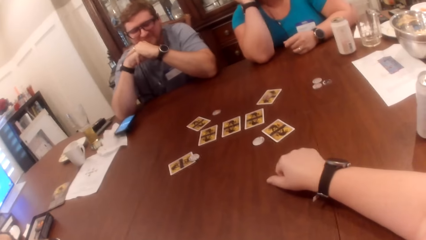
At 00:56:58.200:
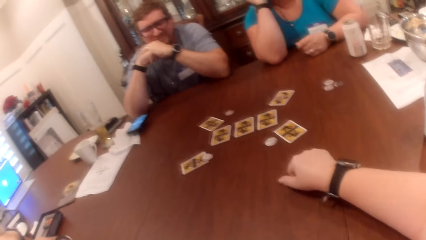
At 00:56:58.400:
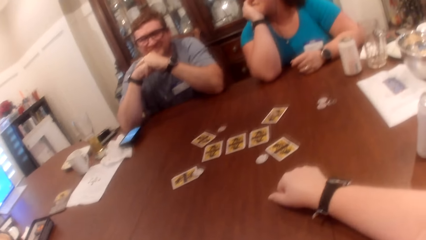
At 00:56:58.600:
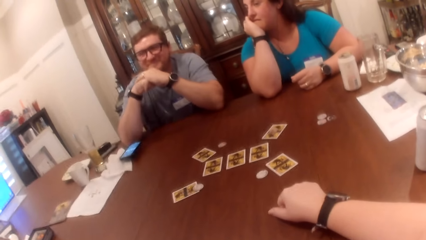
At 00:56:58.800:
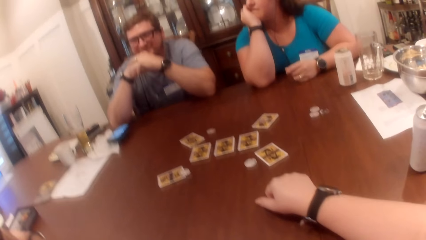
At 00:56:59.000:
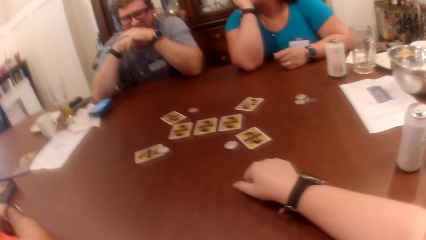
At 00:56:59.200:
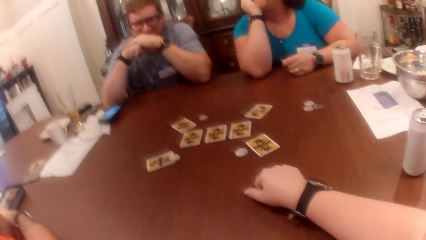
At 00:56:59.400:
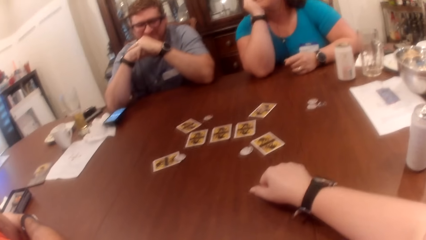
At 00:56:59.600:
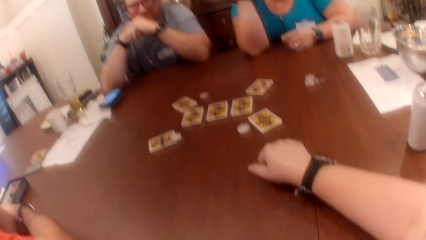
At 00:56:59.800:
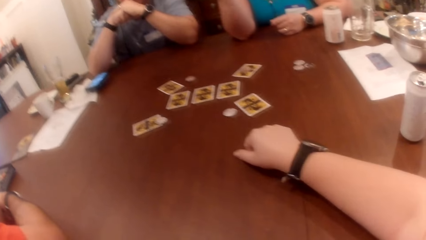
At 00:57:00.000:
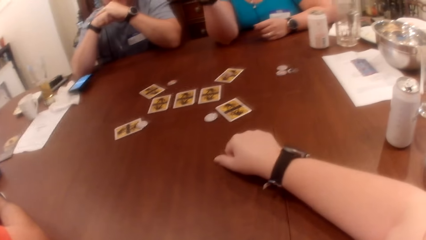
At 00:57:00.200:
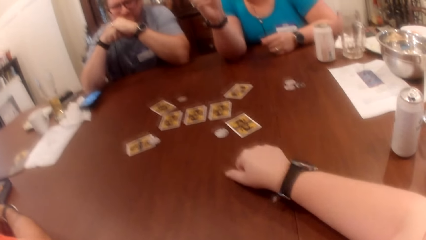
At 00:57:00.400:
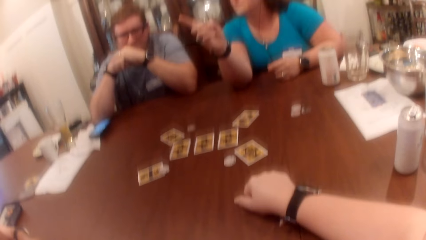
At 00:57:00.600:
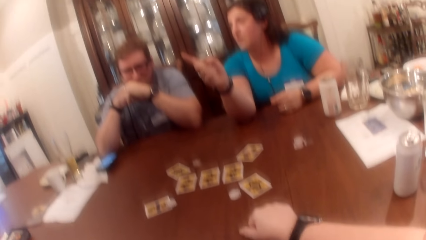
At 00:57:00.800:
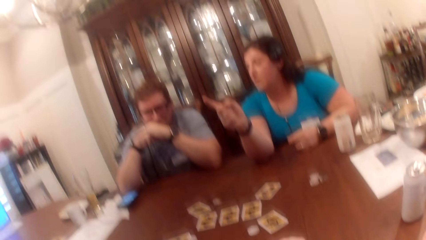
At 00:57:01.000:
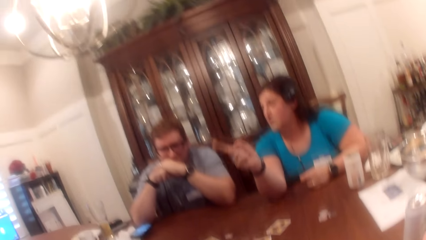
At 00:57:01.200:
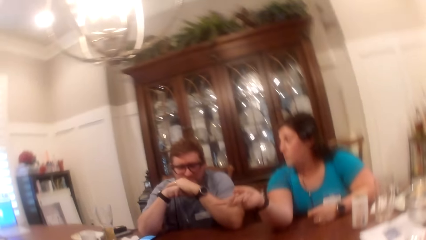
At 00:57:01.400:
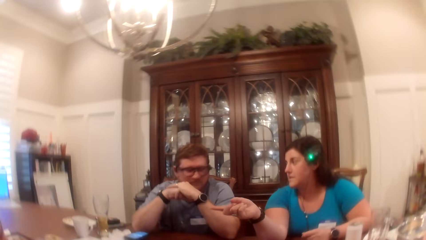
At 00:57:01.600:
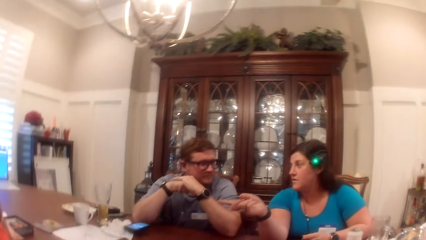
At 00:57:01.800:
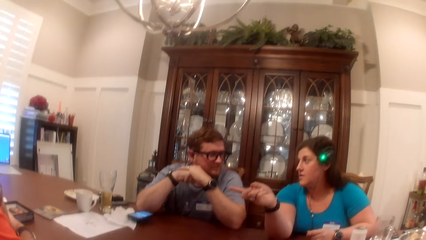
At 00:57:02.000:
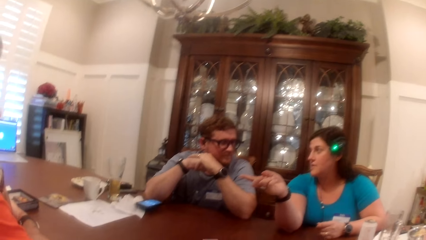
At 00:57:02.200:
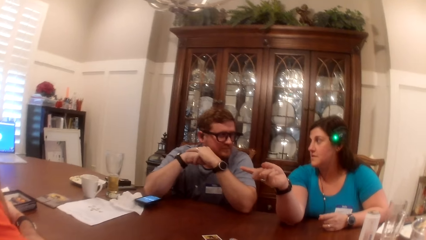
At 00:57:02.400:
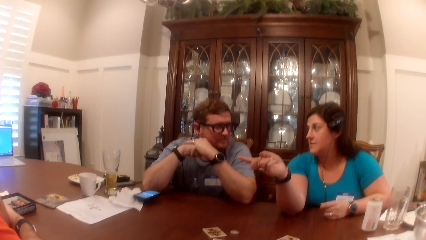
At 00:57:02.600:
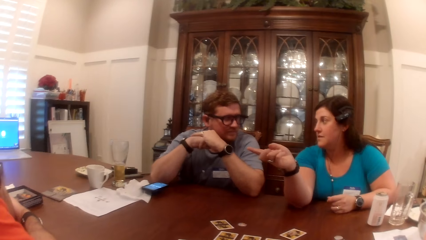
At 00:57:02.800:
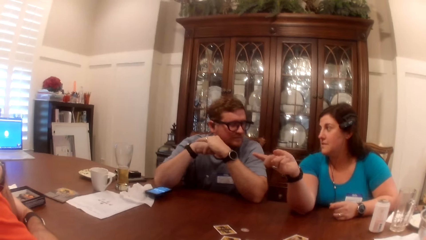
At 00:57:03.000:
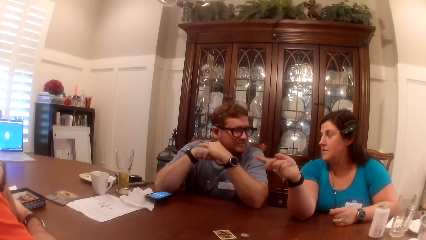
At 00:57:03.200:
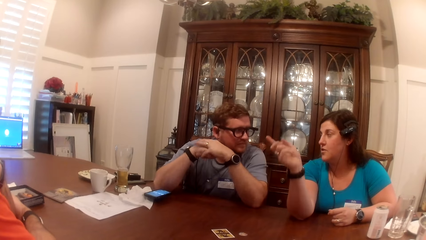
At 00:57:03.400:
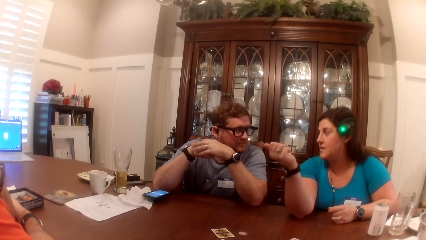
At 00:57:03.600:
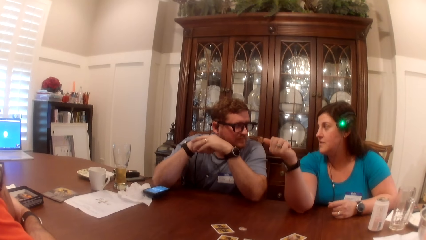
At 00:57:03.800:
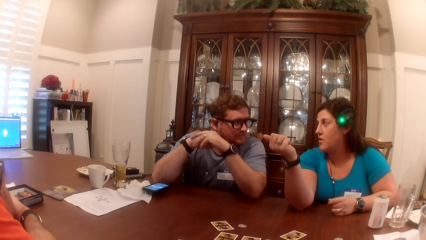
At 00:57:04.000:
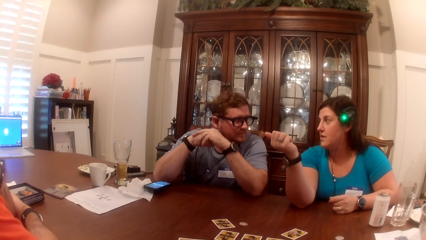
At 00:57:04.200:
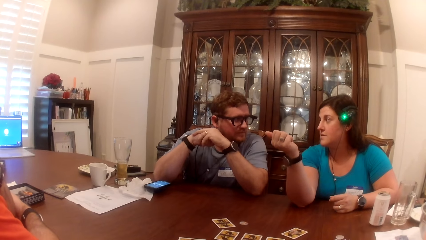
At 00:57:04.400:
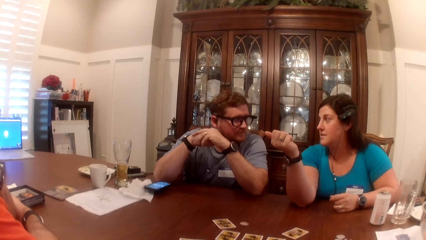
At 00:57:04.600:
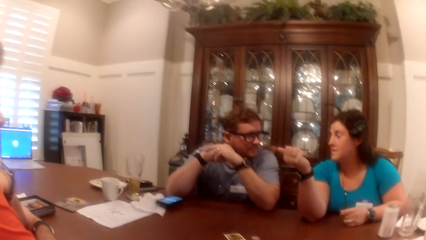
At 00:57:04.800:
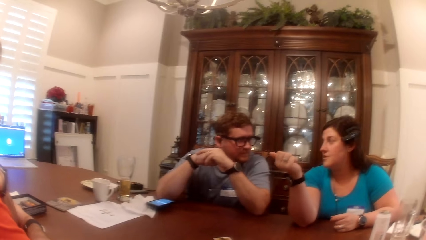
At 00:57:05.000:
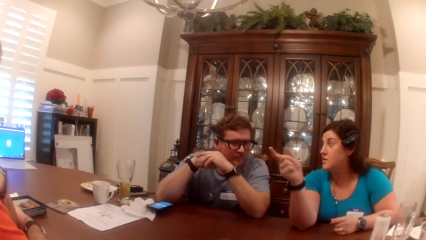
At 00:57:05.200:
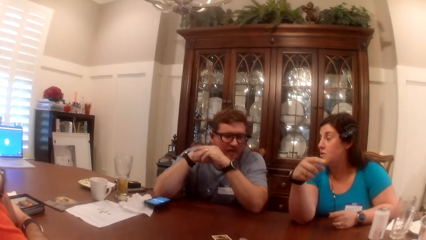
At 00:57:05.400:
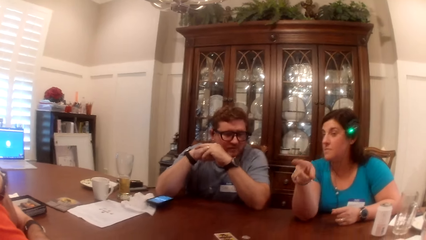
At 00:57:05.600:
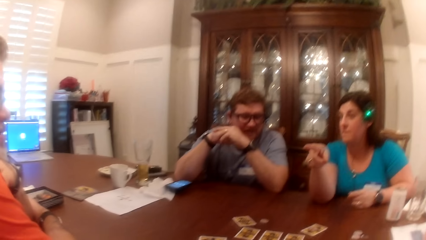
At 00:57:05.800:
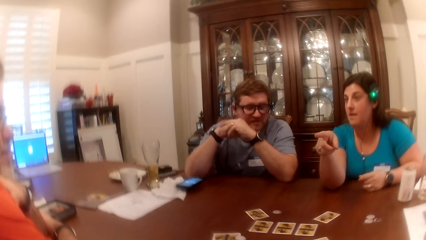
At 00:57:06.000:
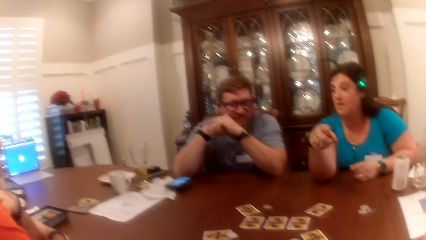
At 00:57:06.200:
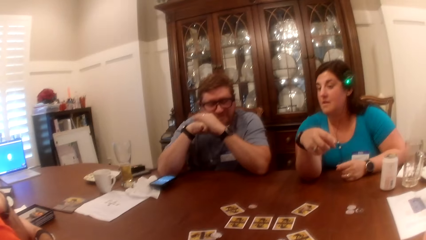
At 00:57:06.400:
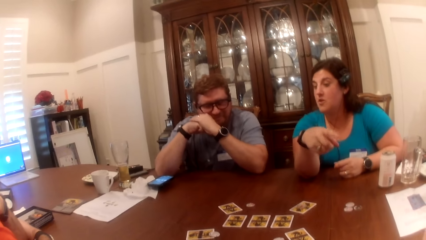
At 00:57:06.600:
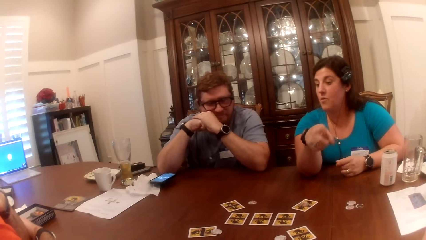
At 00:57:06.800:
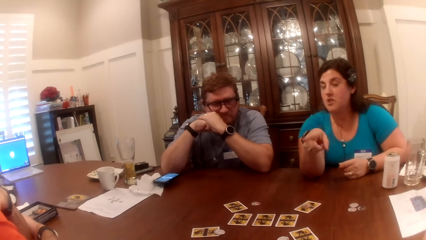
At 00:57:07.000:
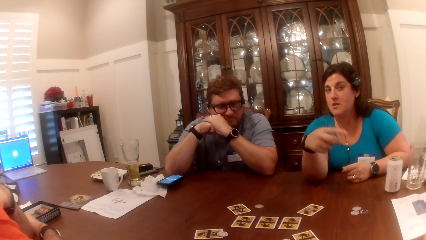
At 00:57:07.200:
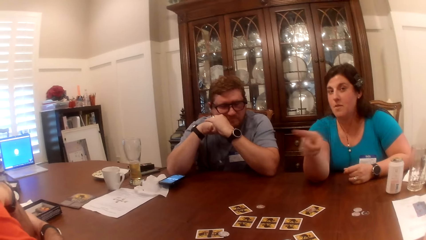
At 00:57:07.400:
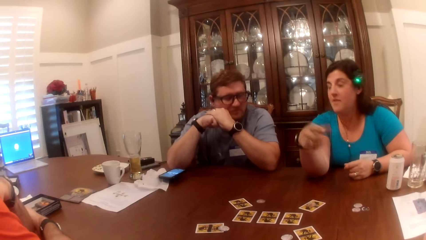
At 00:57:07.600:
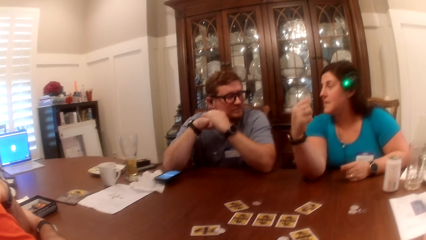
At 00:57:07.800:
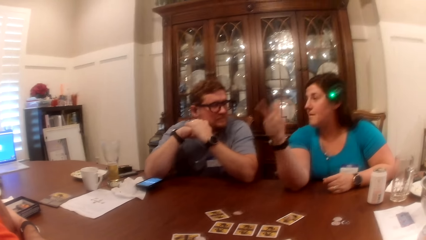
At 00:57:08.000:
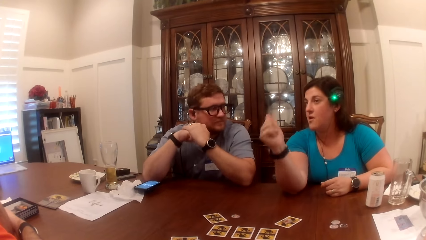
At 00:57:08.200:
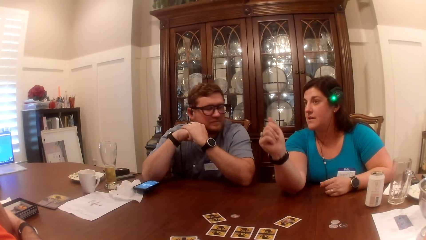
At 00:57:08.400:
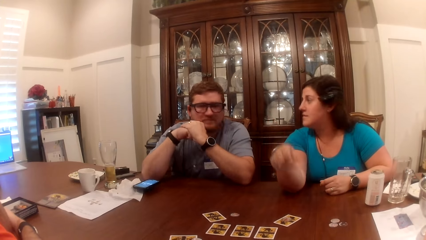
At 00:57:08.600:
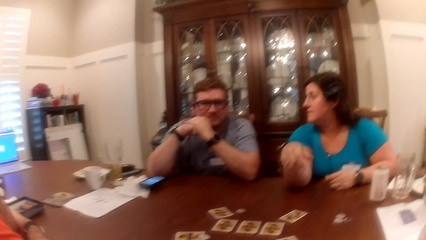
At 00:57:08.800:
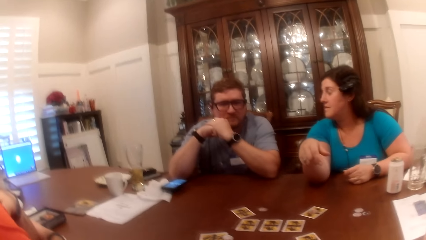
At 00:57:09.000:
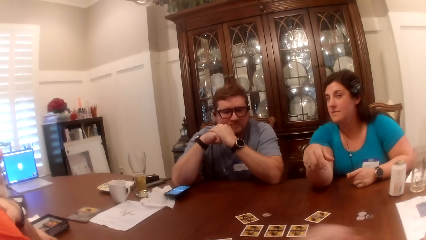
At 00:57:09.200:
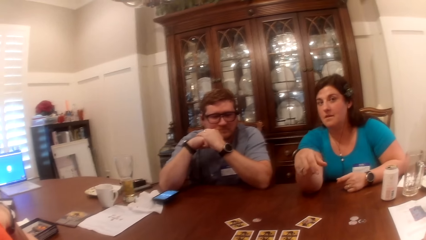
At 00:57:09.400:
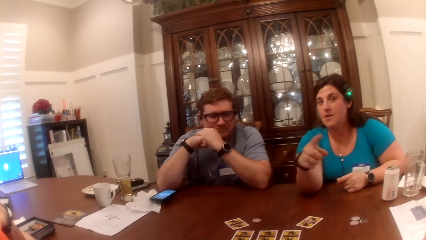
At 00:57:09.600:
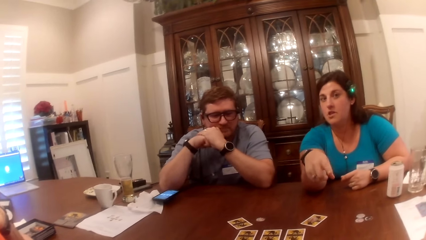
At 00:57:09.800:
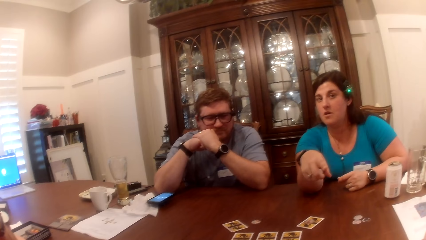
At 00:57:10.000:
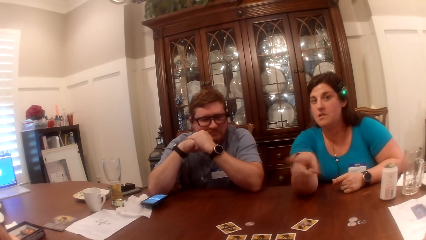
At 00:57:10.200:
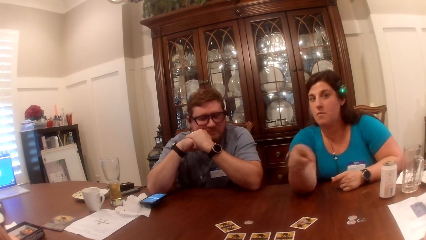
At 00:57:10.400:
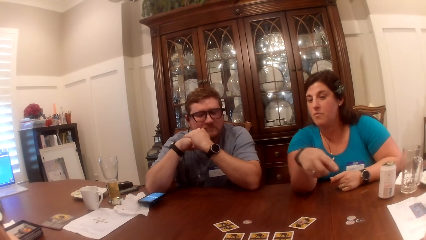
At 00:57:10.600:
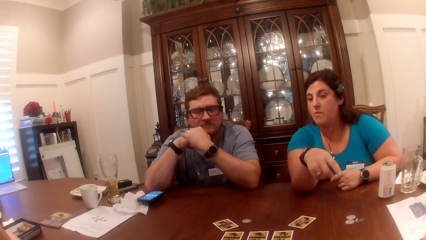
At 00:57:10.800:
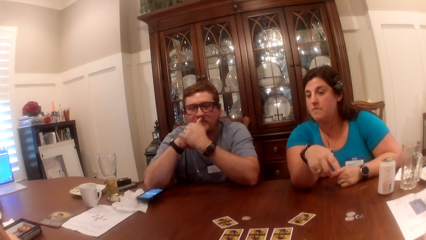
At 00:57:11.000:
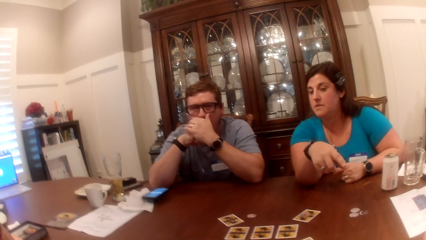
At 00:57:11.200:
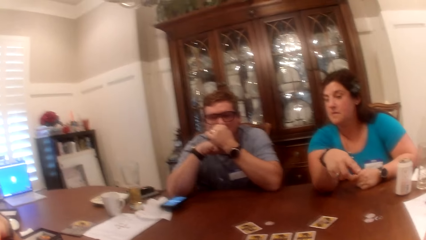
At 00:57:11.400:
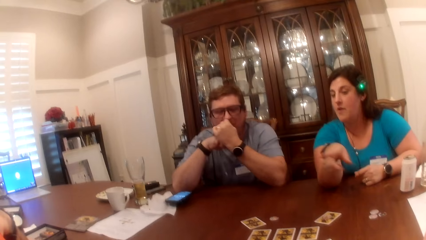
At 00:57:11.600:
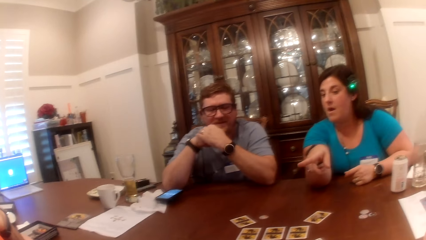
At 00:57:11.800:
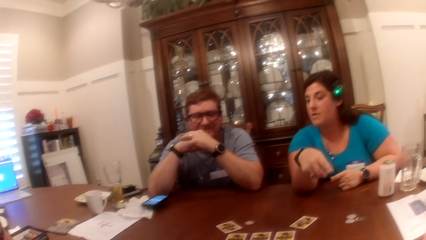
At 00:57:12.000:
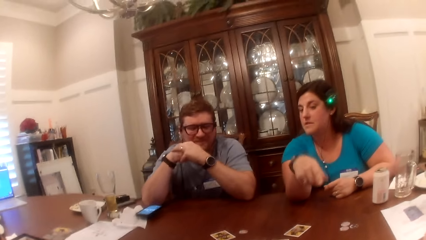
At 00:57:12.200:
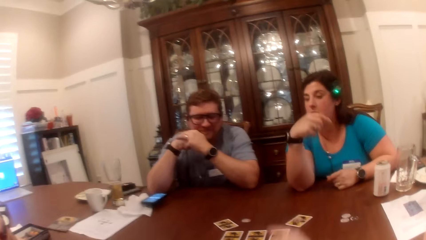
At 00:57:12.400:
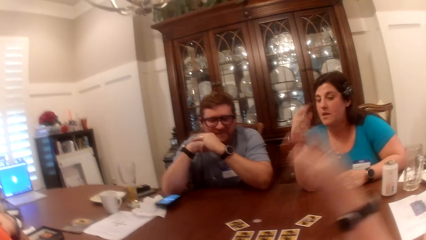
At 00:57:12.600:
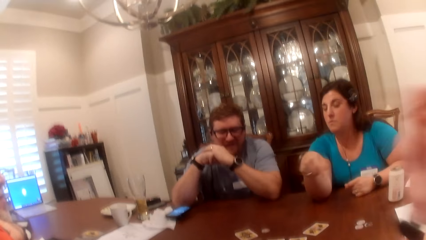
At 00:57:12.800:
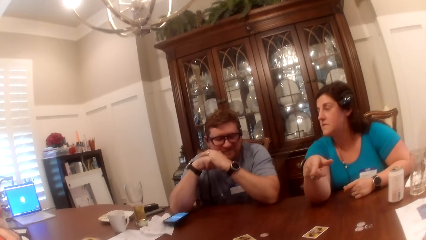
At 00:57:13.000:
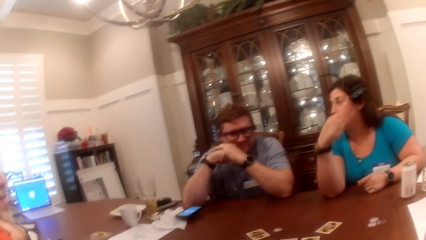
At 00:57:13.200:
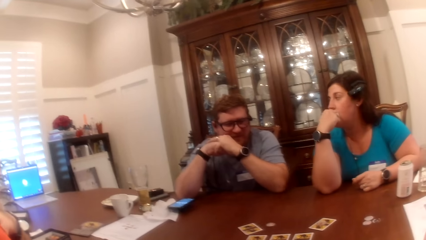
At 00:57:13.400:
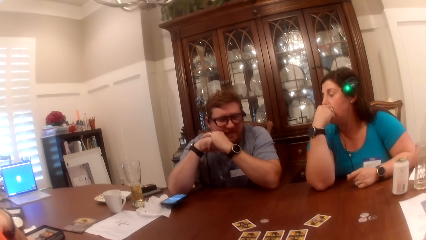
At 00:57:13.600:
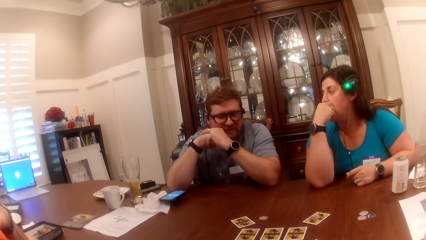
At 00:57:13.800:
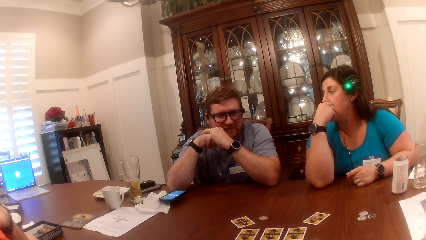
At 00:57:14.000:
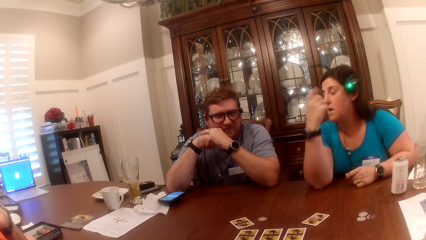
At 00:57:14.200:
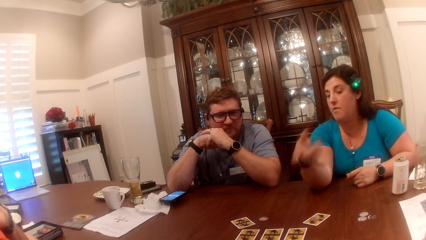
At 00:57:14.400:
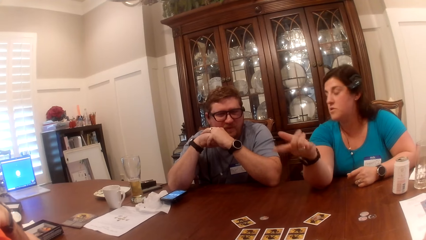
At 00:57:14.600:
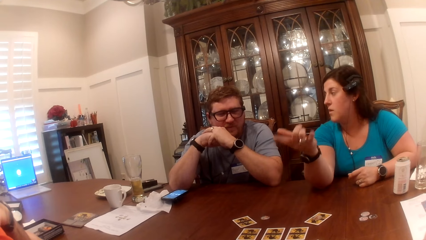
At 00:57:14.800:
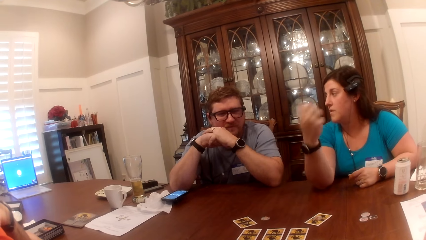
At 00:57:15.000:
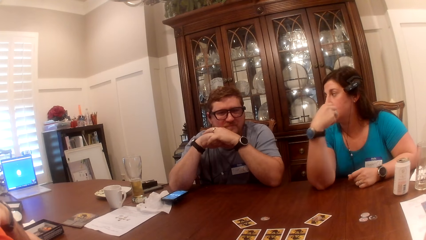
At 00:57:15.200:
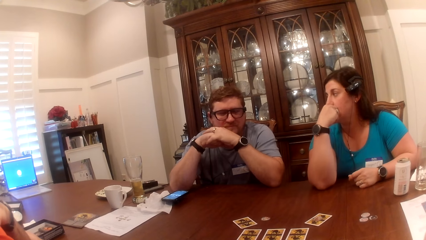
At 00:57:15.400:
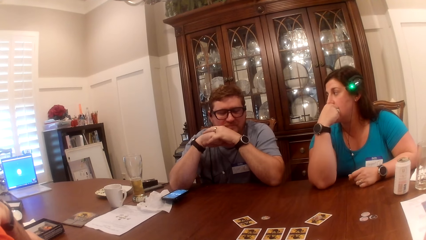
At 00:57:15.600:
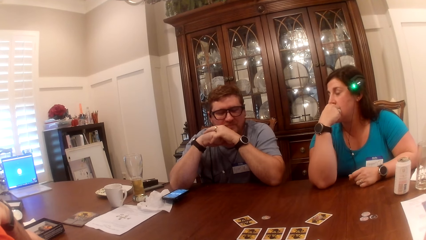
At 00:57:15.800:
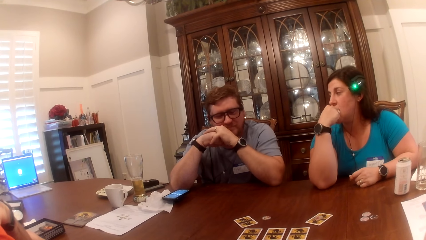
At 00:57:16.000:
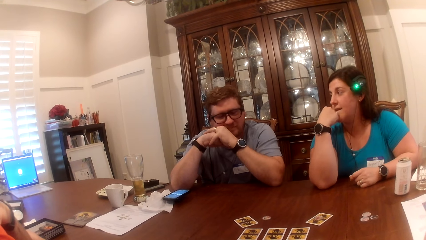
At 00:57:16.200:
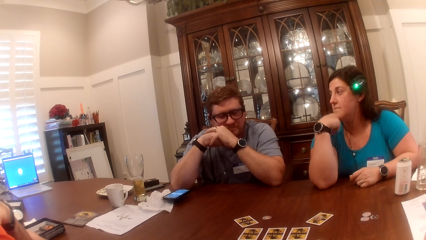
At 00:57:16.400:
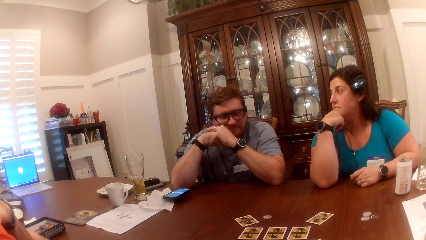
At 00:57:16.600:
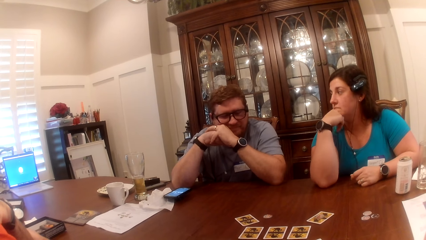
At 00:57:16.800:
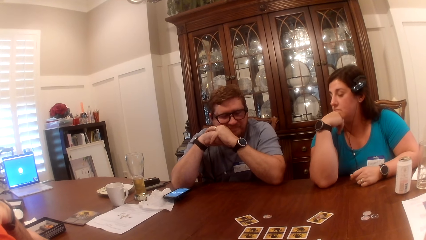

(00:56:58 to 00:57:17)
The camera wearer looks around. A woman interacts with a man, another man and the camera wearer. A girl talks to a man. The woman gesticulates with her hand. The first man rubs his nose with his left hand. The woman places her right hand on her jaw. The woman places her right hand on her jaw again.
